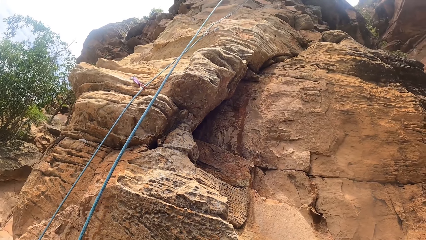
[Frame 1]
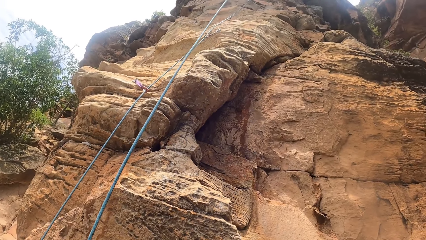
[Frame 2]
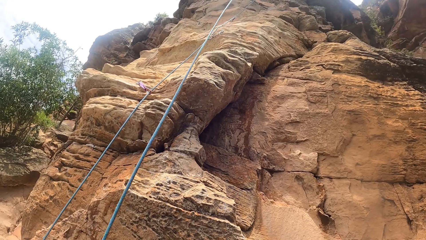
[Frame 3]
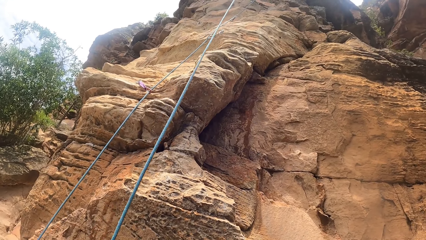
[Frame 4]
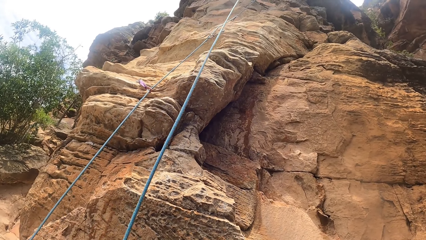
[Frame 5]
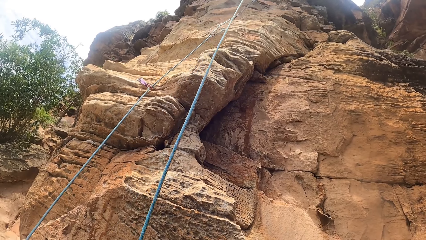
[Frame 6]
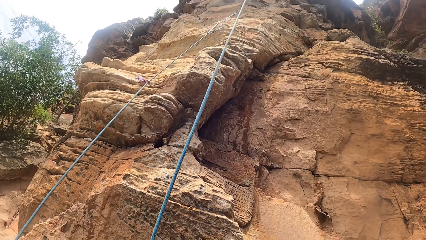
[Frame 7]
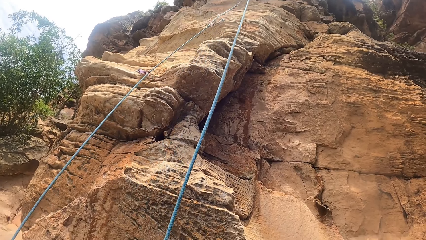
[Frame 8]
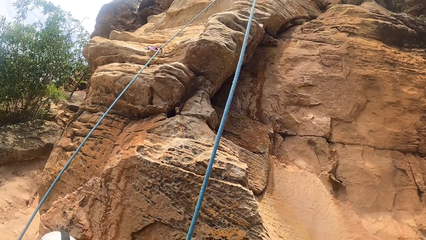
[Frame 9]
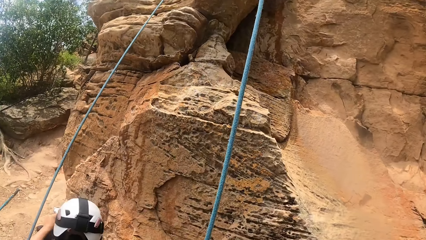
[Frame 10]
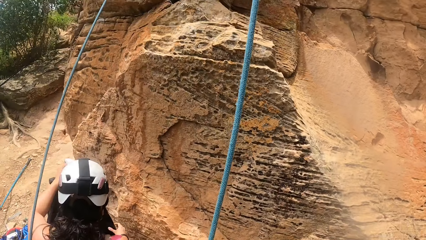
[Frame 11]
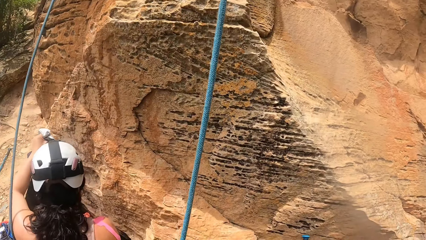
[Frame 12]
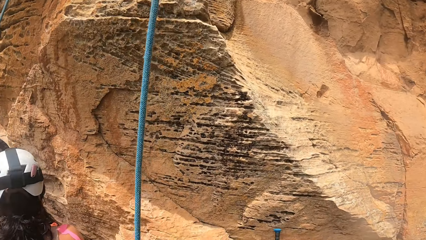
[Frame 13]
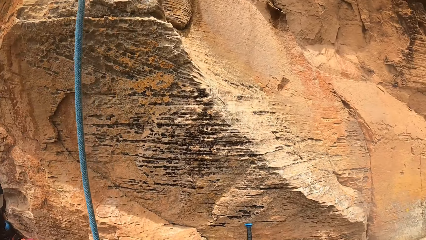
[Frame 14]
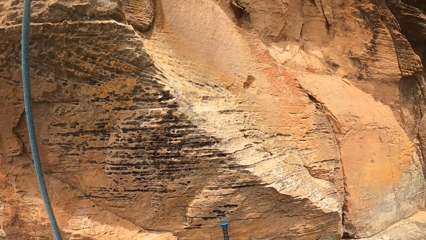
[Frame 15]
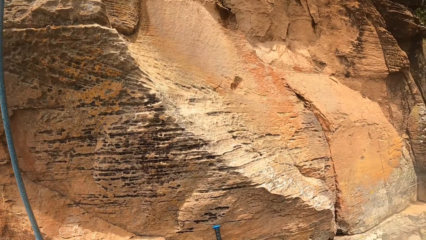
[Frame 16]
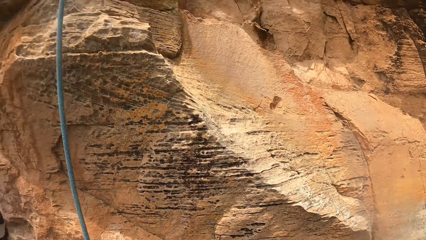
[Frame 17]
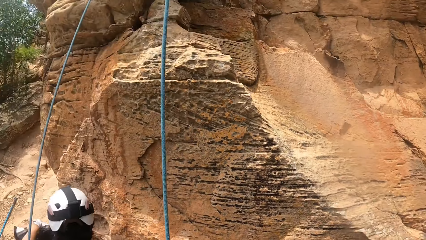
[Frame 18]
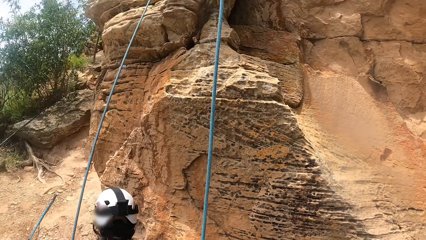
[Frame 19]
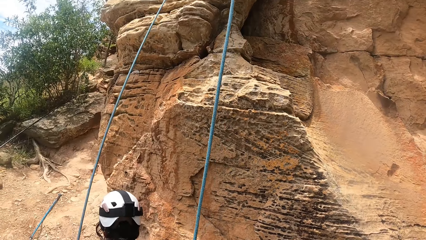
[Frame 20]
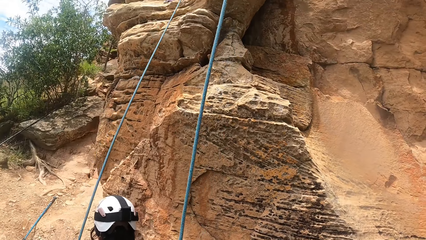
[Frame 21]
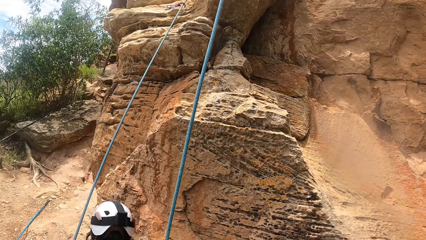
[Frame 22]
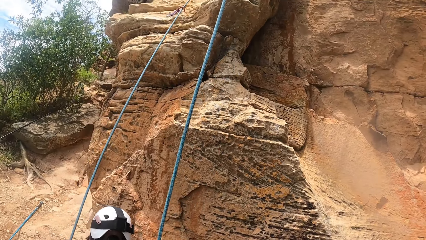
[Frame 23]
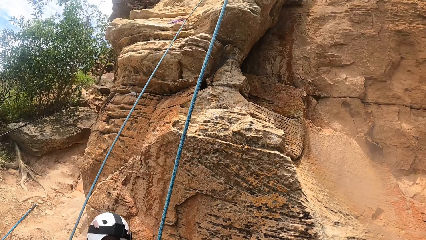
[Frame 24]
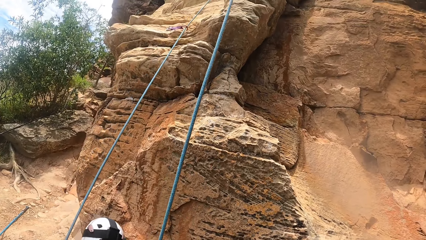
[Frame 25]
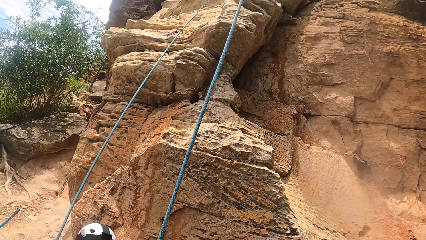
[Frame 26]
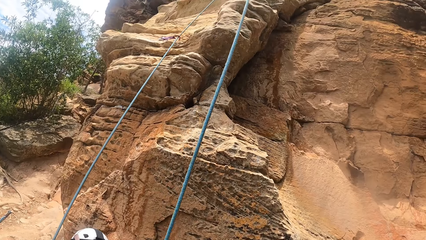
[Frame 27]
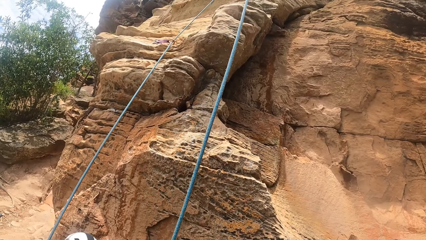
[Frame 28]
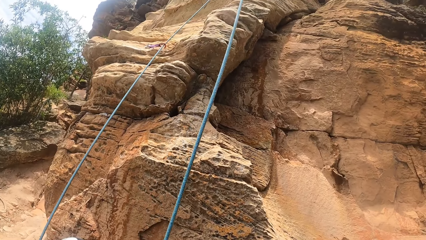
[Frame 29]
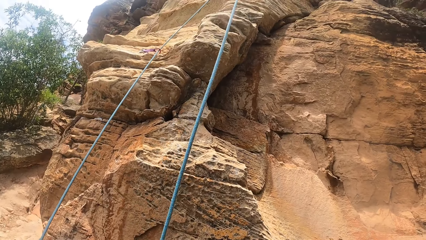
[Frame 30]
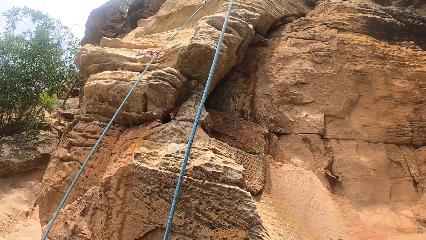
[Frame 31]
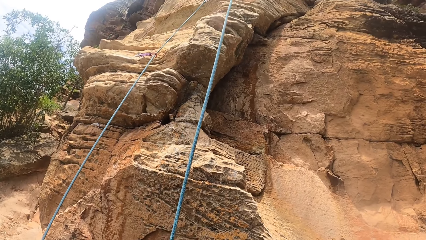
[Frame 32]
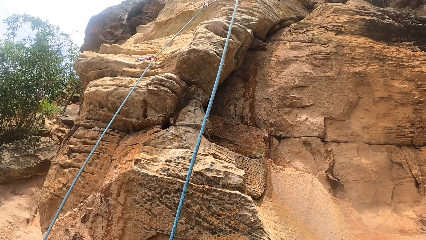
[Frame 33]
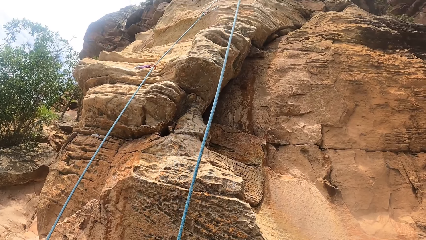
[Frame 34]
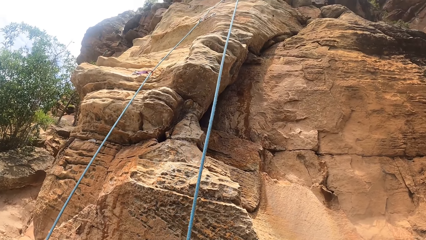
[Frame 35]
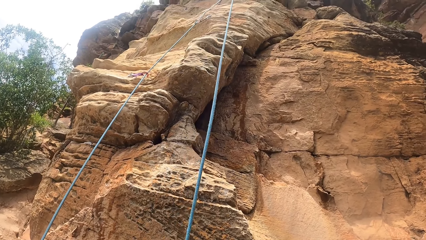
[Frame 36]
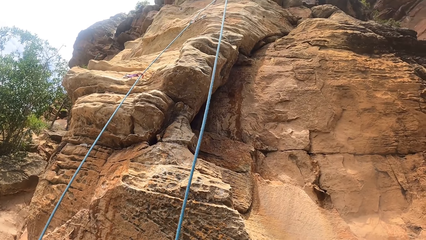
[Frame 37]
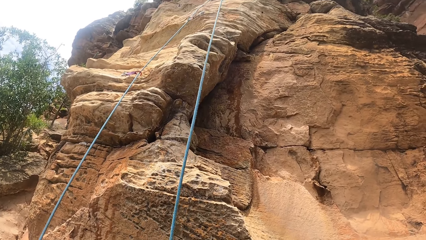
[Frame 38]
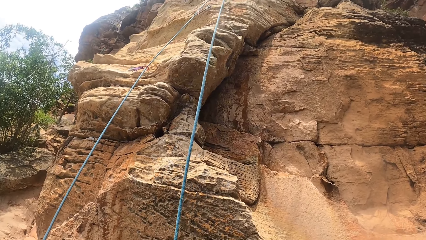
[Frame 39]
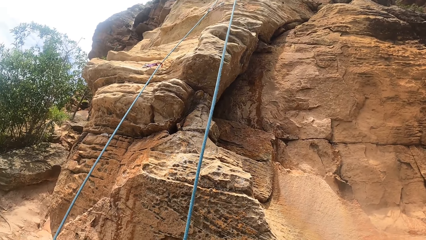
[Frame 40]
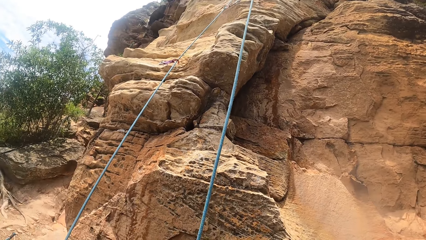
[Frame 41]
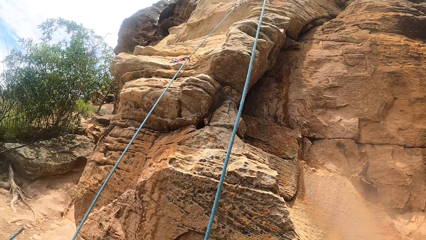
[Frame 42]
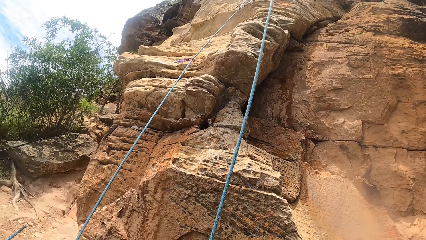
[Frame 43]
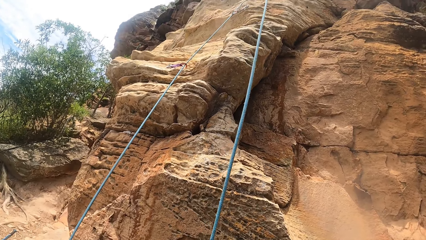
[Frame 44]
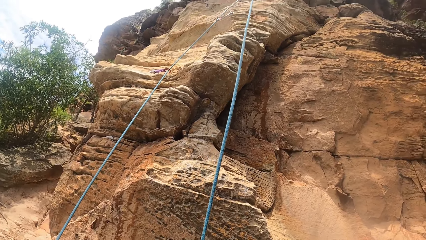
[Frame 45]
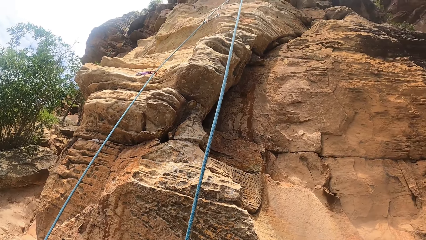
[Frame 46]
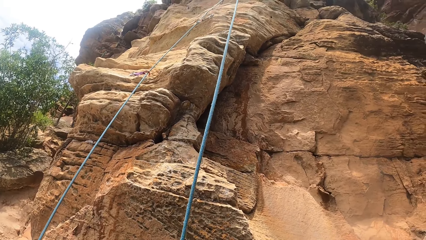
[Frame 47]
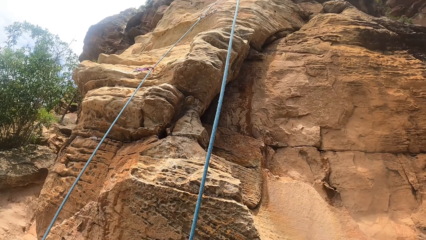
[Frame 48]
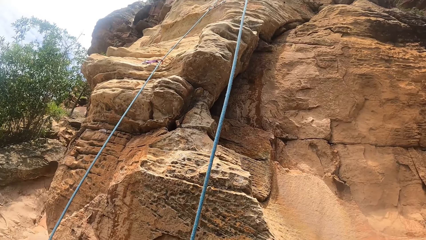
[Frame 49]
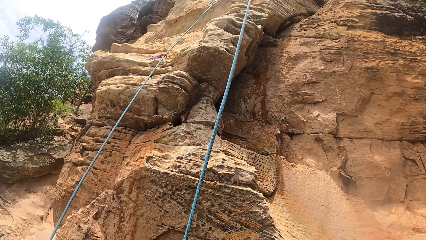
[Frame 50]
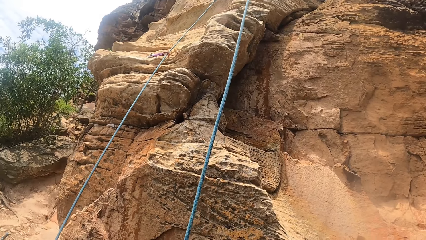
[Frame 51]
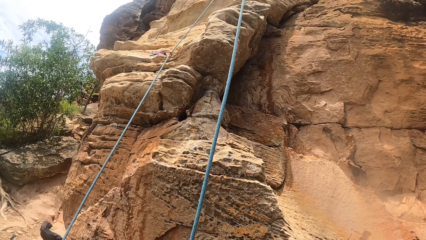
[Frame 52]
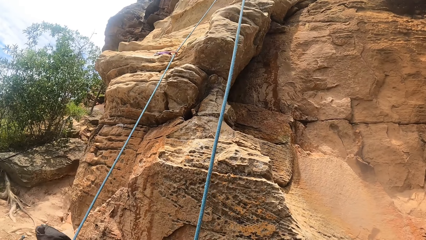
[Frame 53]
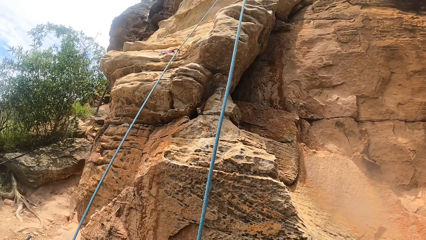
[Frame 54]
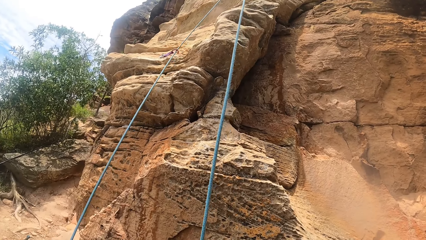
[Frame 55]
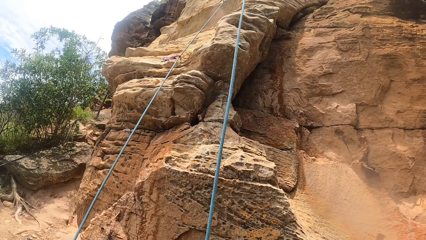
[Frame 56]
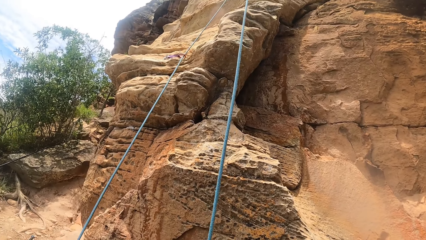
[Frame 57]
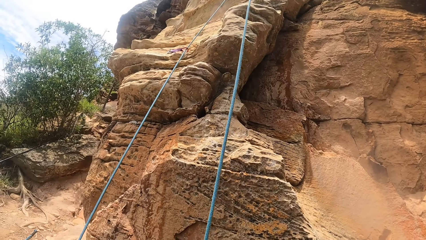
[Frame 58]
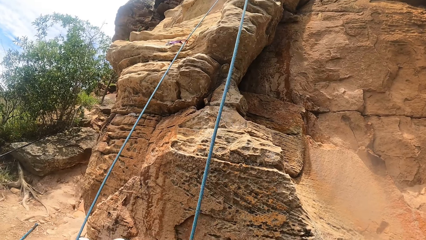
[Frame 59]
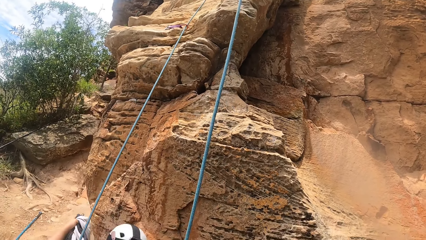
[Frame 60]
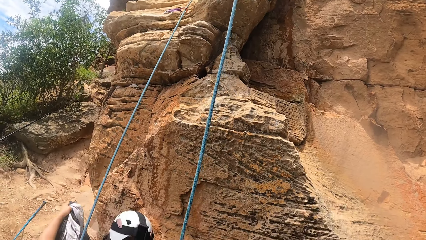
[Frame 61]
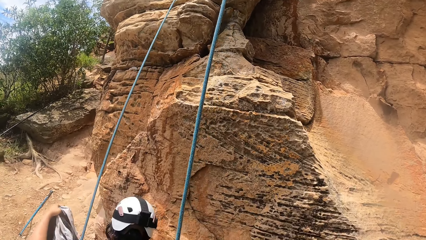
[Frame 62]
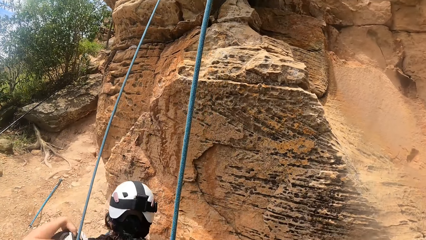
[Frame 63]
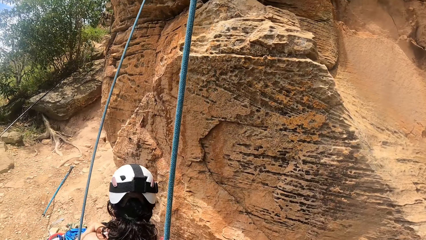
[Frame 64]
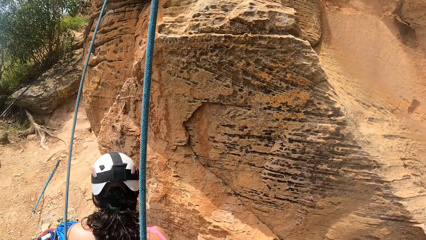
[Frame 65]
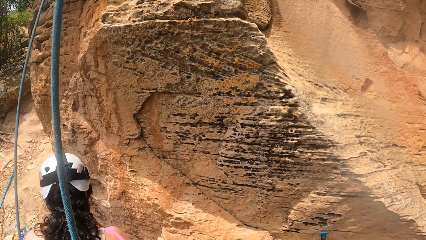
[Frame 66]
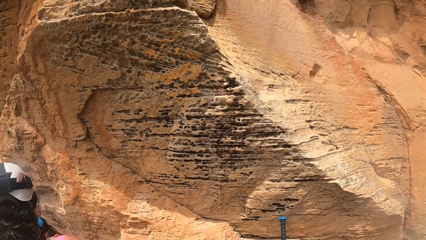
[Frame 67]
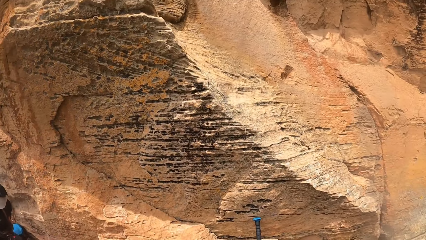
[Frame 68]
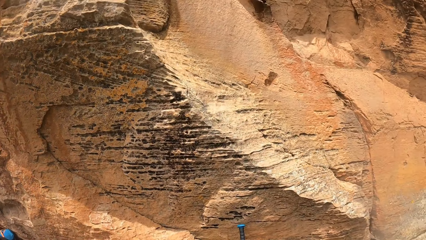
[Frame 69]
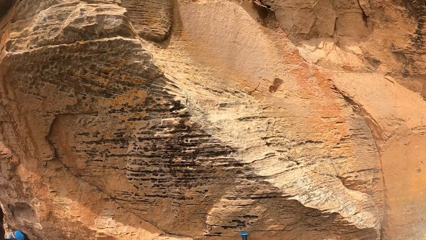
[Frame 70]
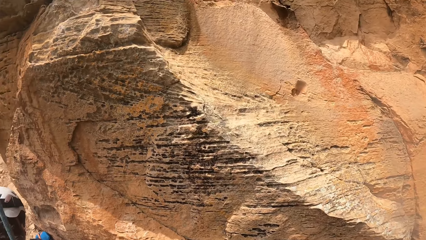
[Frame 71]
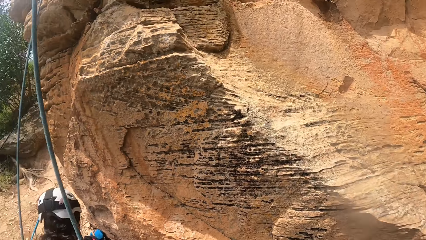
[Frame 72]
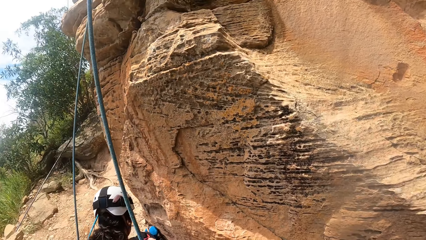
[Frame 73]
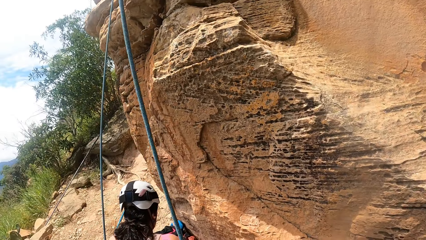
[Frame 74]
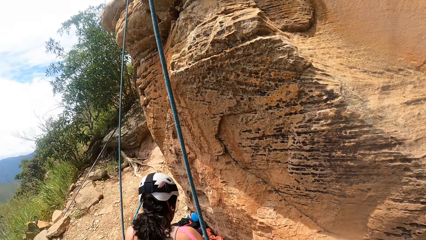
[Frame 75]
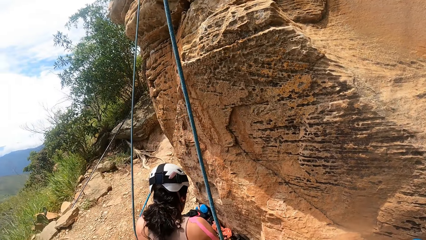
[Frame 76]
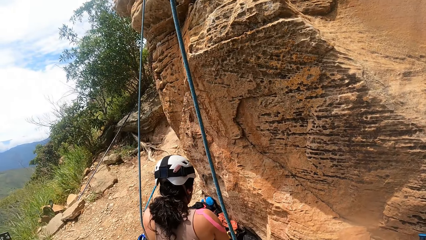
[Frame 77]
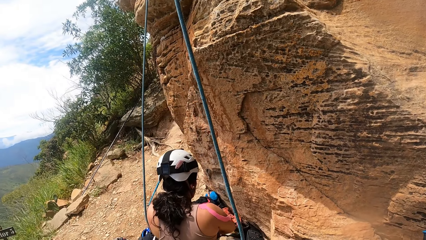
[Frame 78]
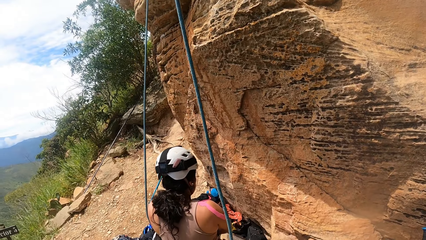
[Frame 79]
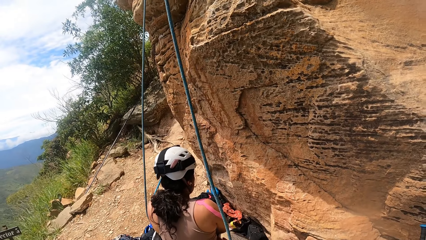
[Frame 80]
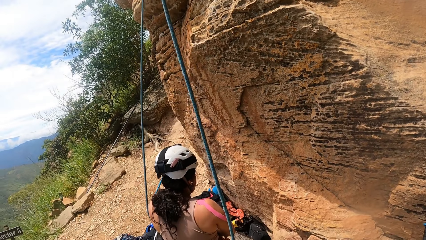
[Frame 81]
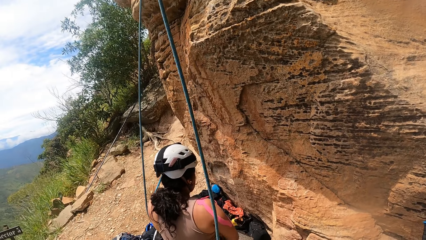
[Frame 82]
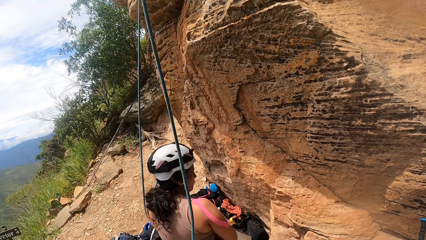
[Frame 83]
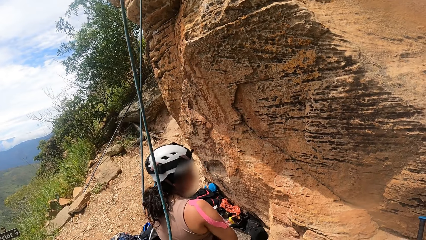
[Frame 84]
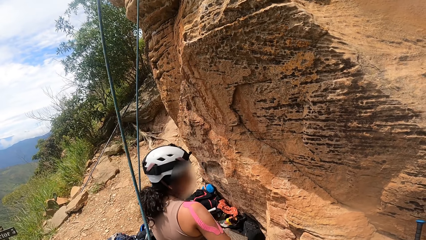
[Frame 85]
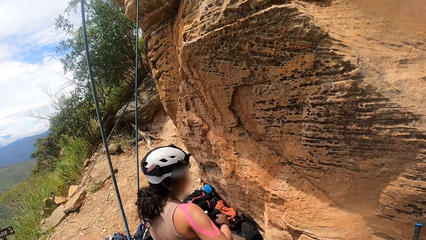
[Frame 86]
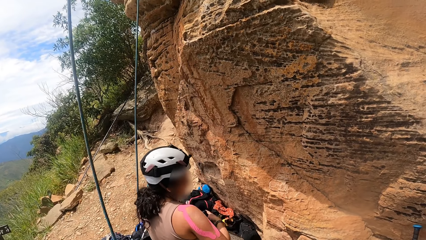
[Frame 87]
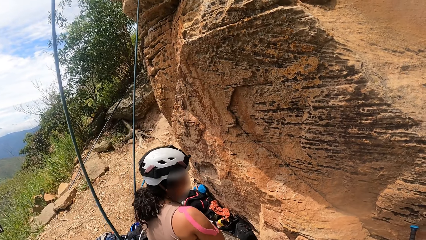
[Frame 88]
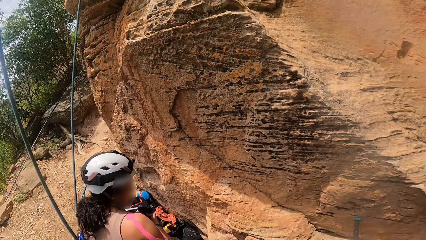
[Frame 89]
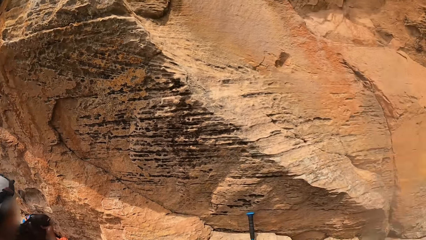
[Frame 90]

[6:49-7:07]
The camera wearer looks at a person. They look at climbing ropes and hooks. They look at the person.
